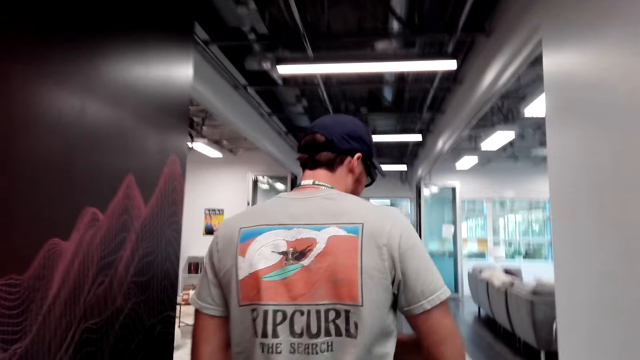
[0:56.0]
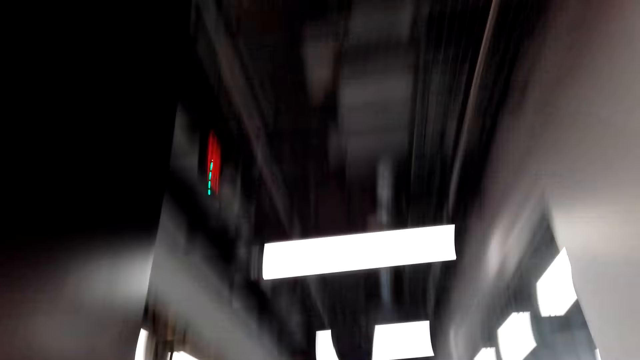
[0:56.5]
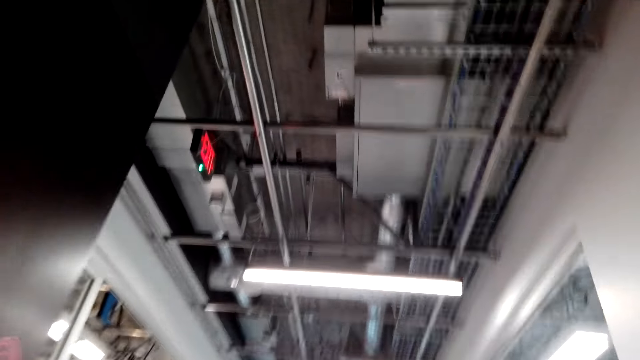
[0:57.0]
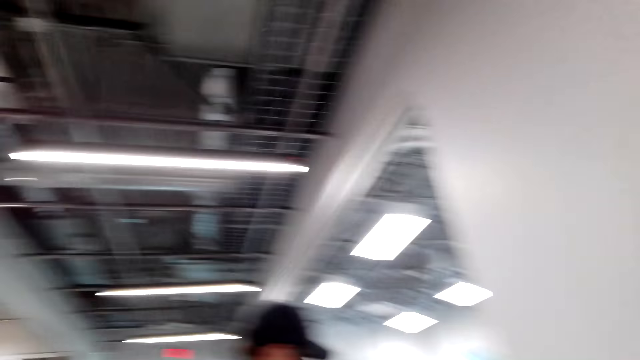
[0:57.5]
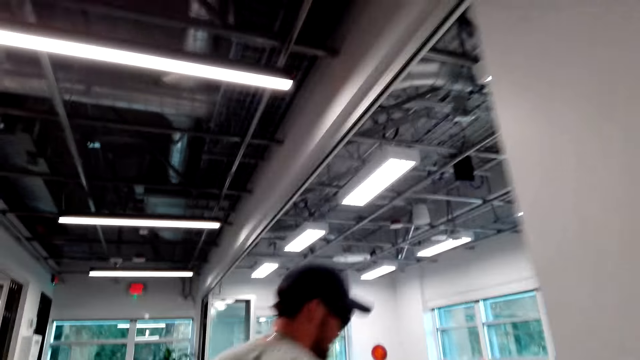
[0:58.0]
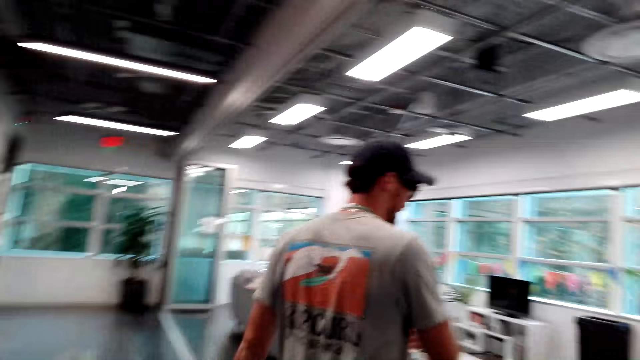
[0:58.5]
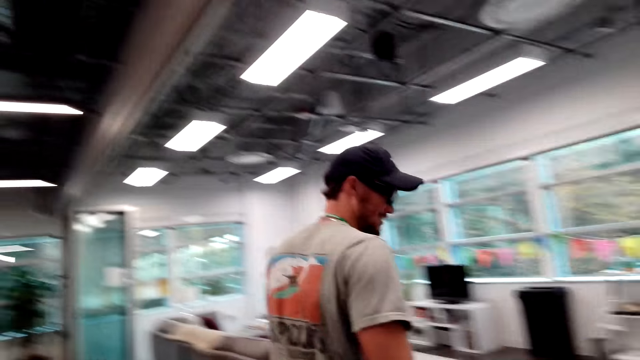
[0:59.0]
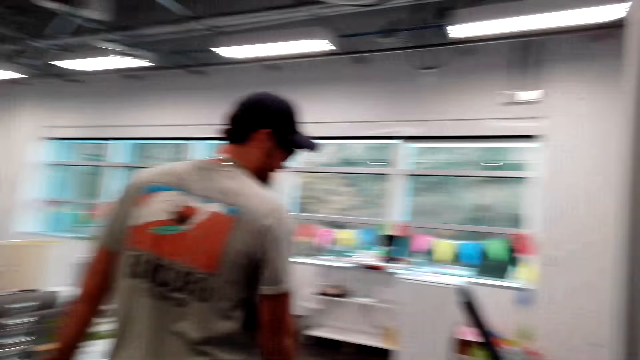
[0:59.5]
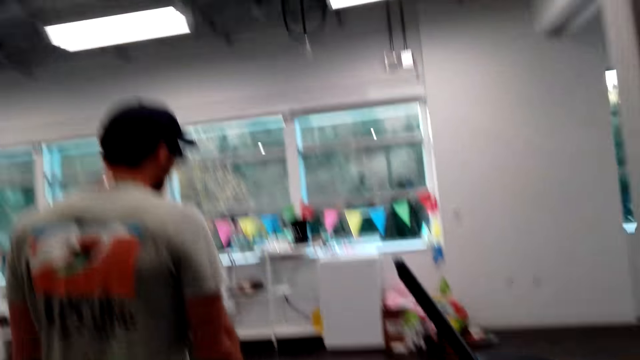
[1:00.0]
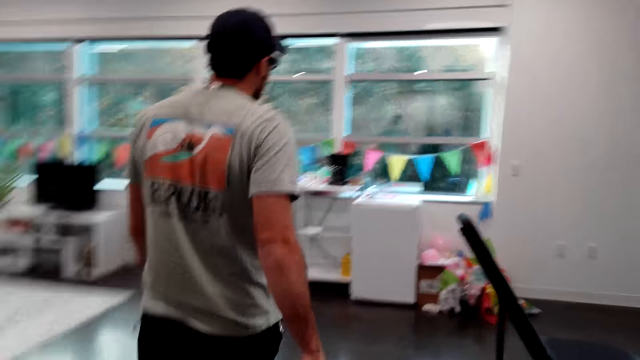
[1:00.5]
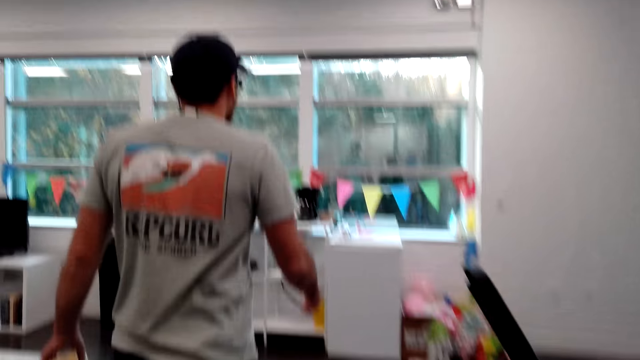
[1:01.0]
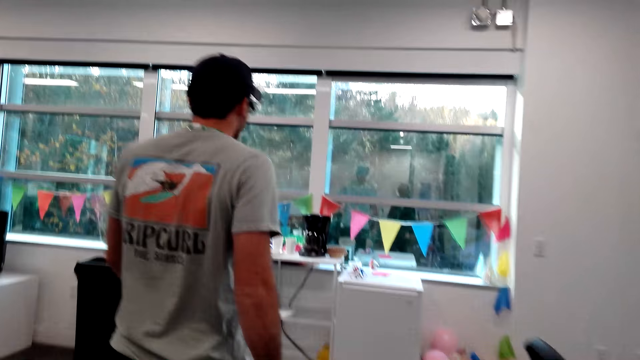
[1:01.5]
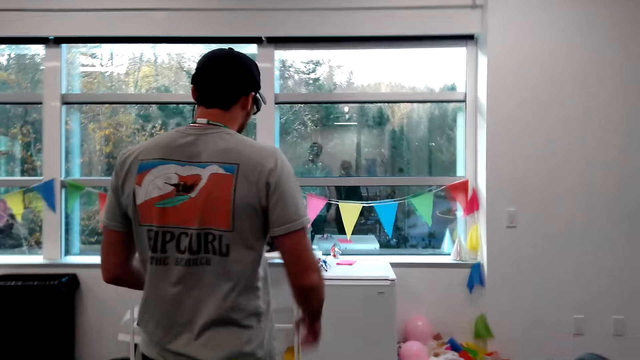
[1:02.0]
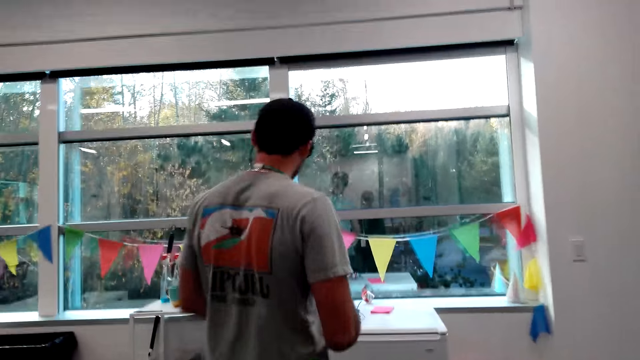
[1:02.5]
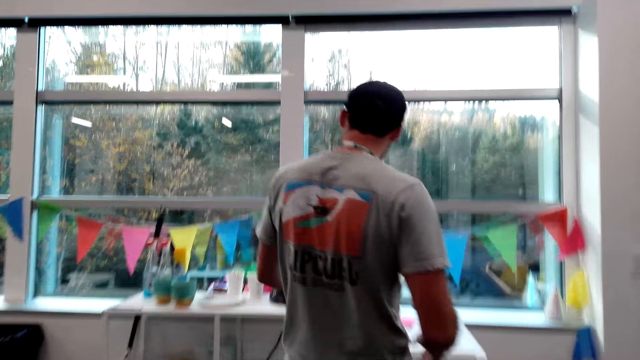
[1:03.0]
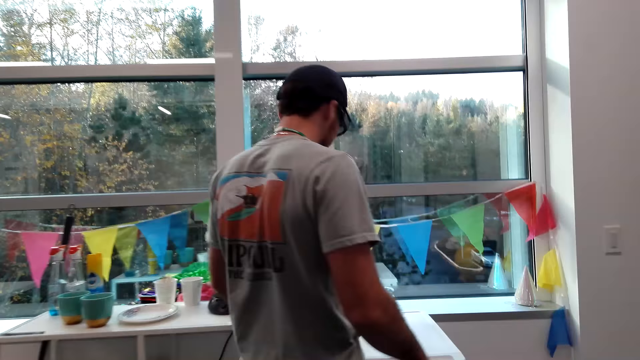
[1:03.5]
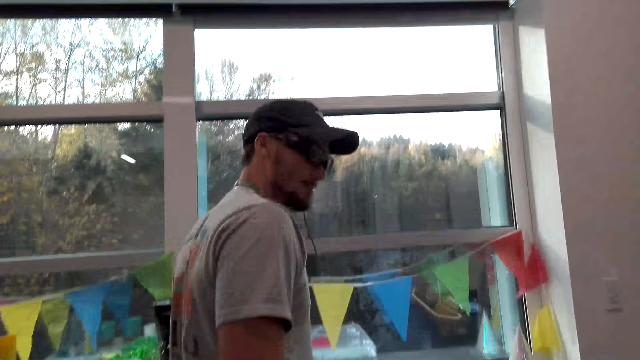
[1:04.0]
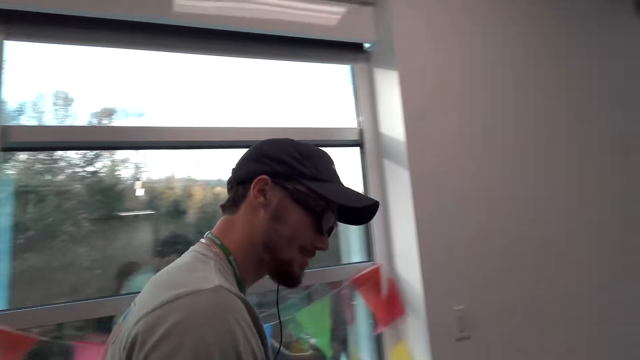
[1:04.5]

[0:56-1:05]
The camera wearer walks towards another room in the house.

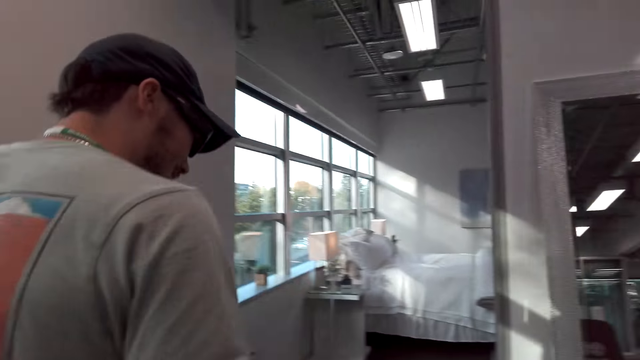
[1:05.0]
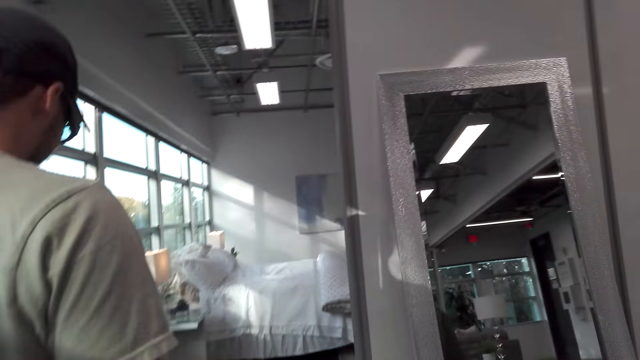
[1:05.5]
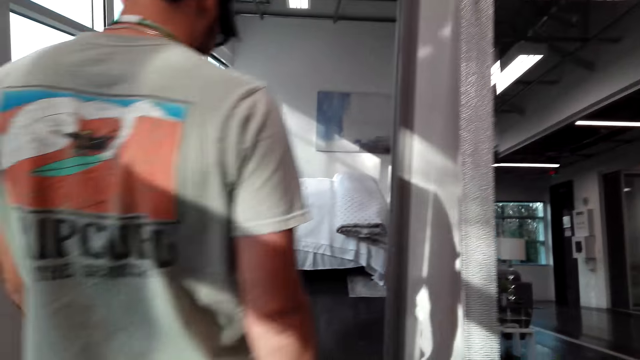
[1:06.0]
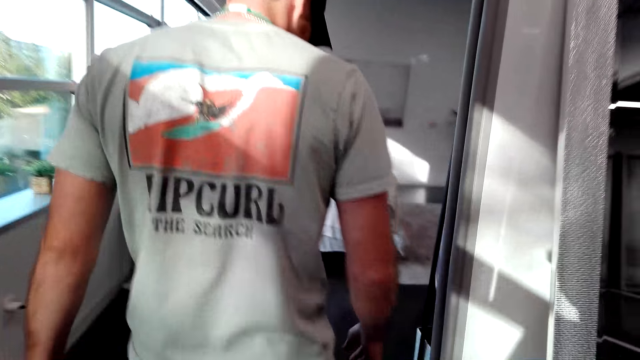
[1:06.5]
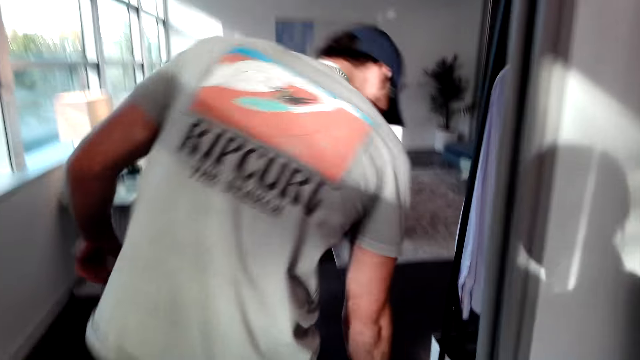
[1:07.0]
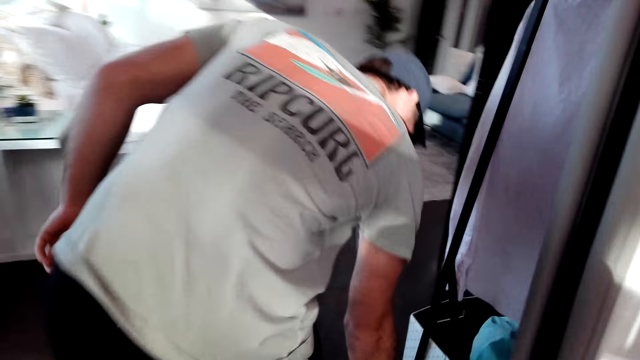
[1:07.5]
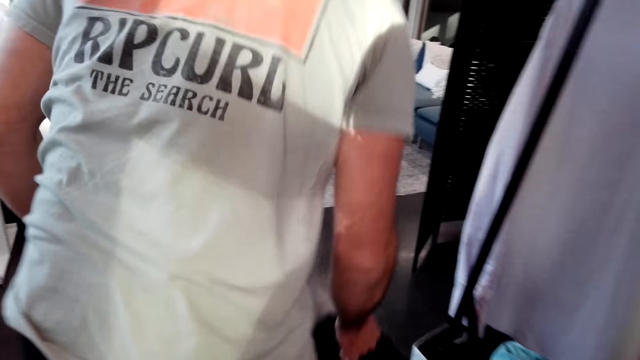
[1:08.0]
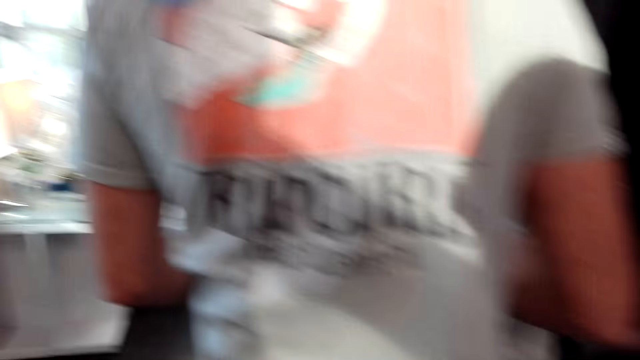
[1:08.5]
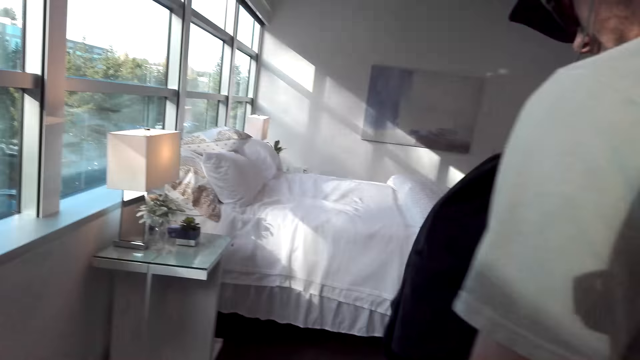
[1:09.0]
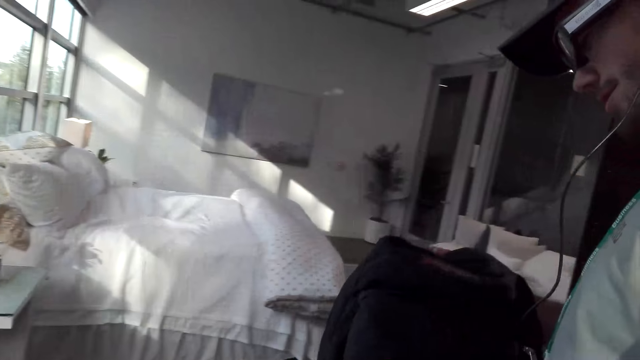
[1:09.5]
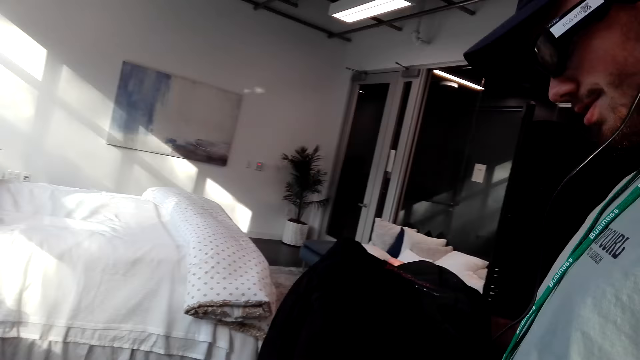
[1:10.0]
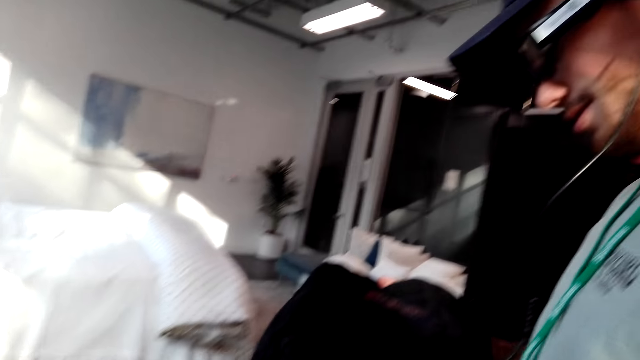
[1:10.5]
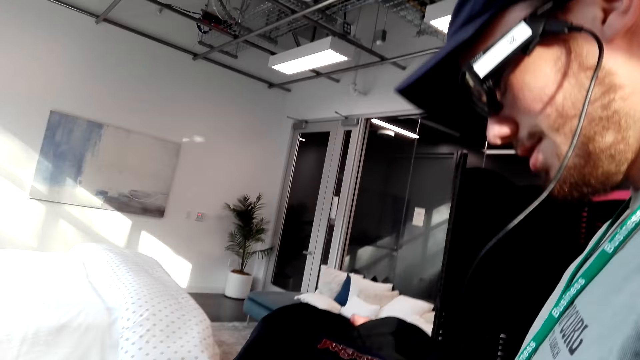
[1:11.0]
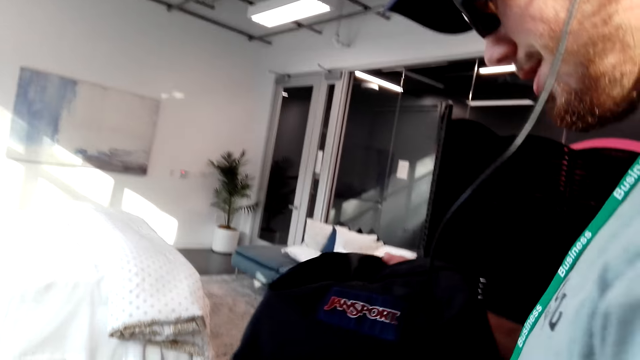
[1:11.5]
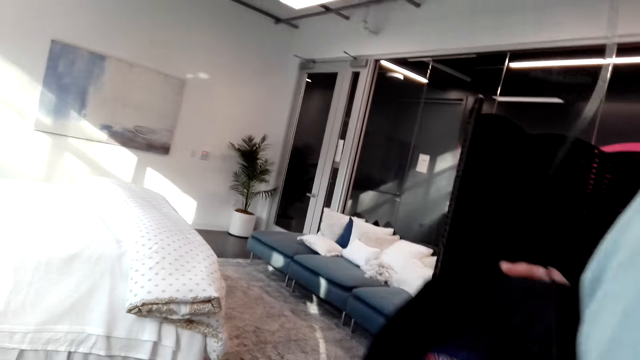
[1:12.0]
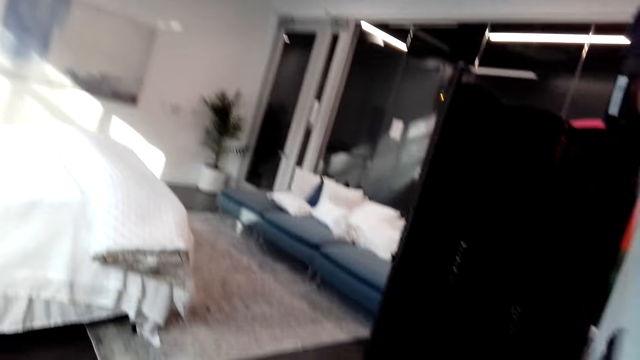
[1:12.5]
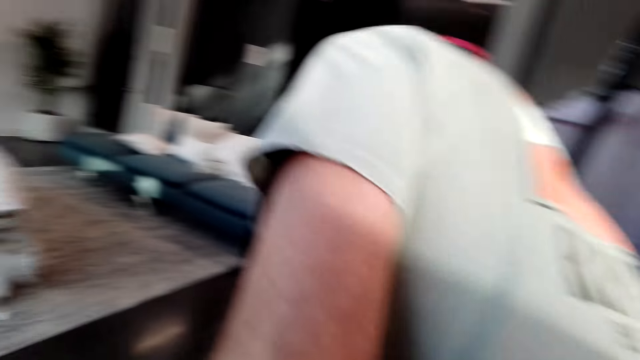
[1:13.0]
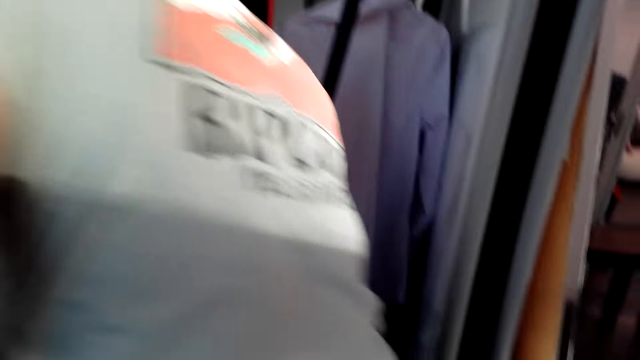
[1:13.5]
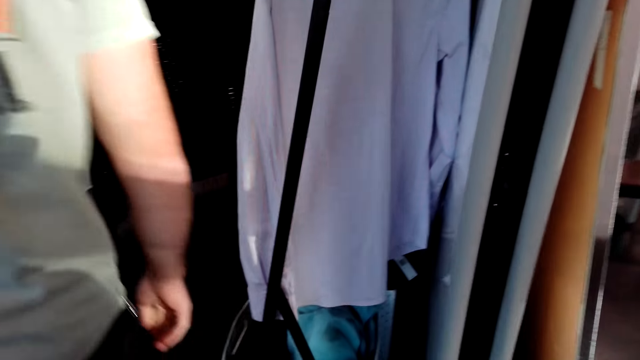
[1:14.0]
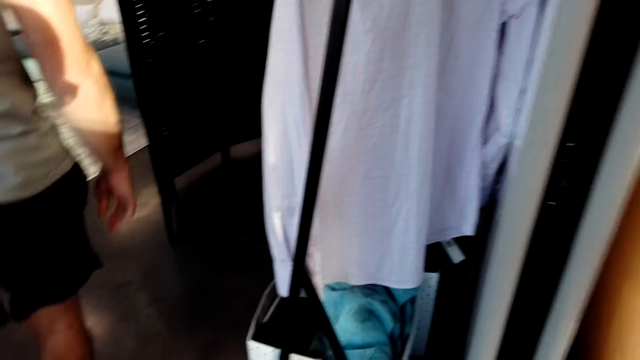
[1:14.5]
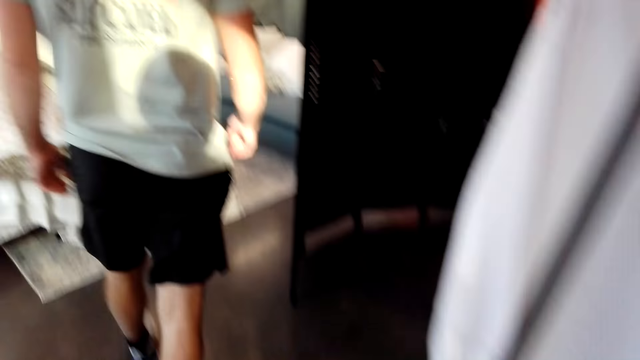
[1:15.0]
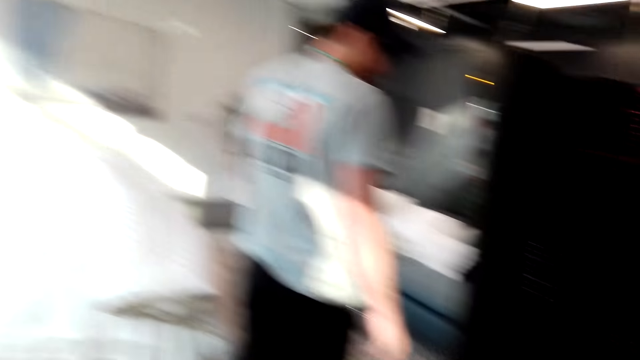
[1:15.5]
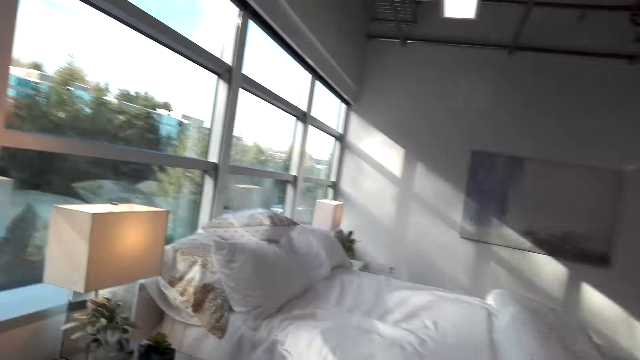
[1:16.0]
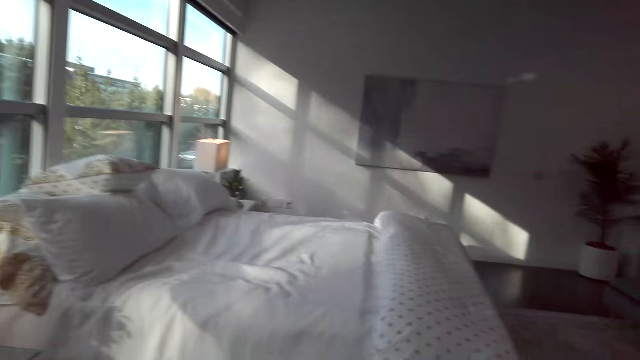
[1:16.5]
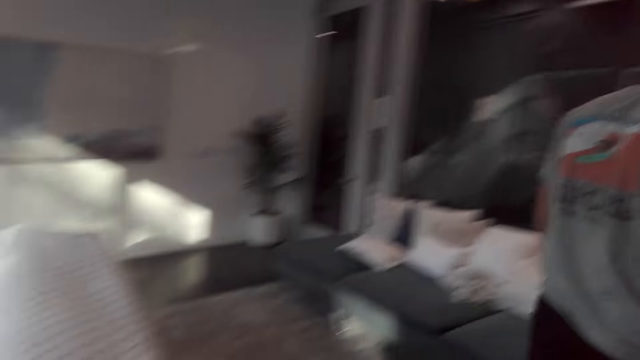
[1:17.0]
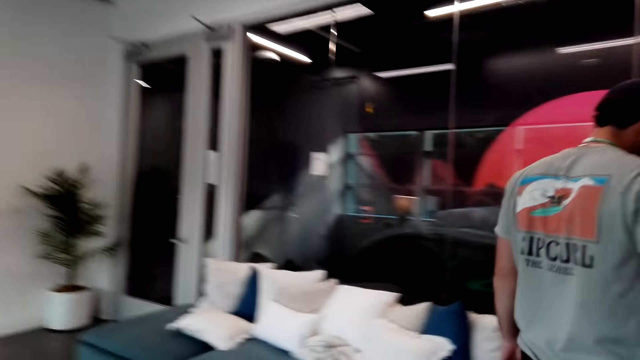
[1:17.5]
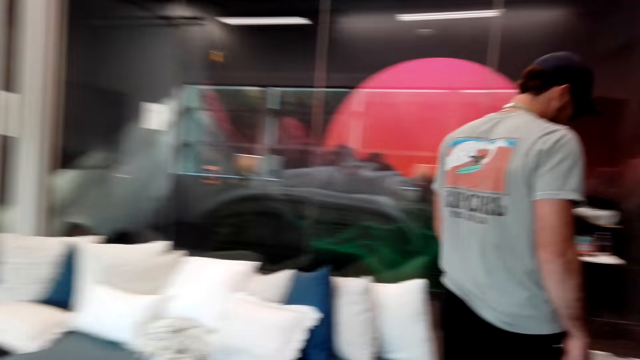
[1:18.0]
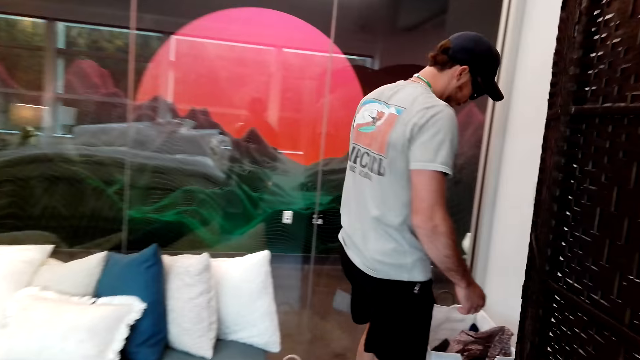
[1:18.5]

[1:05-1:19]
A man picks up a cloth. The camera wearer walks around the room. The man puts the cloth in the box and walks around the room. The camera wearer walks around the room.
